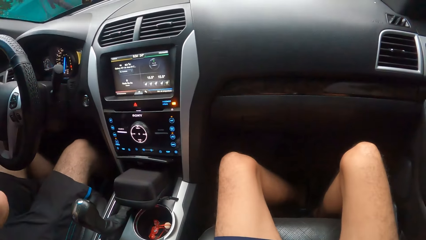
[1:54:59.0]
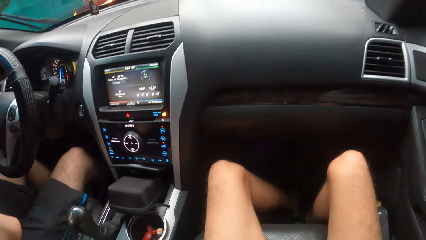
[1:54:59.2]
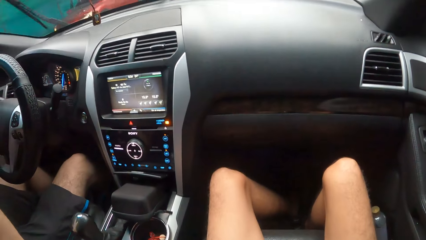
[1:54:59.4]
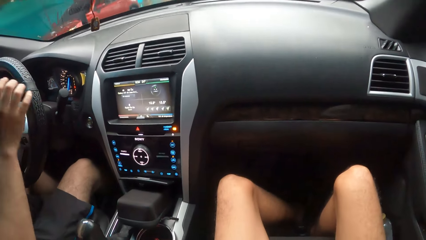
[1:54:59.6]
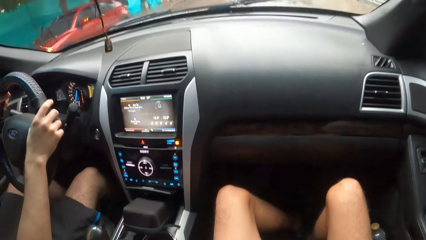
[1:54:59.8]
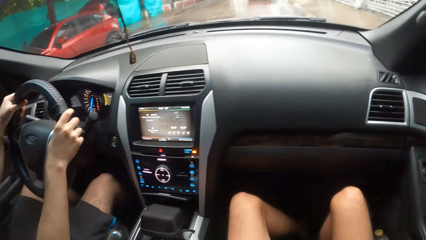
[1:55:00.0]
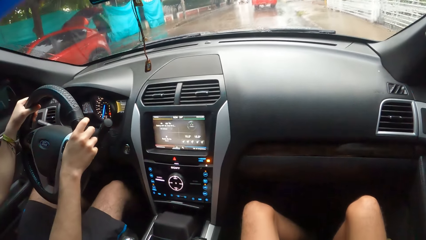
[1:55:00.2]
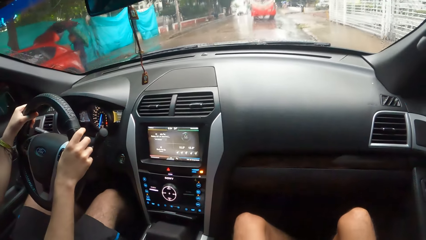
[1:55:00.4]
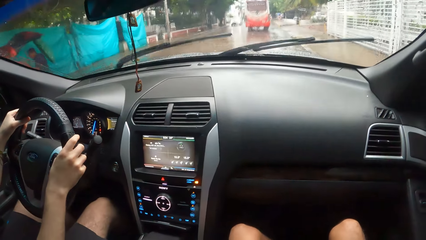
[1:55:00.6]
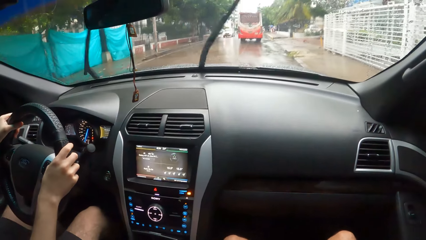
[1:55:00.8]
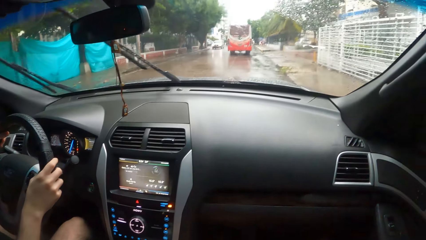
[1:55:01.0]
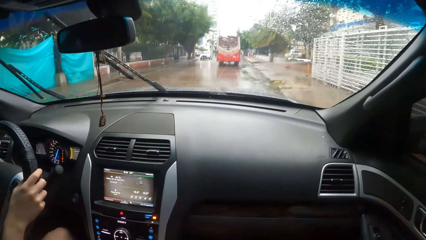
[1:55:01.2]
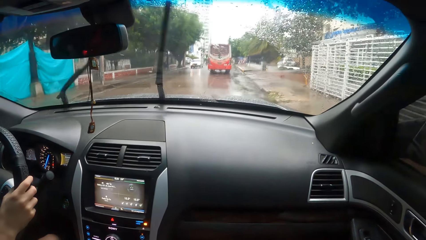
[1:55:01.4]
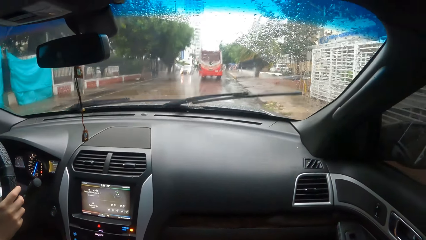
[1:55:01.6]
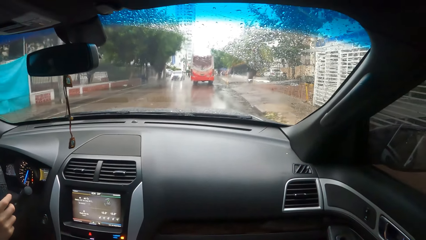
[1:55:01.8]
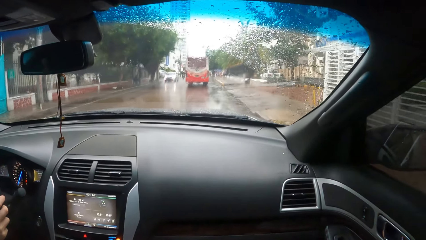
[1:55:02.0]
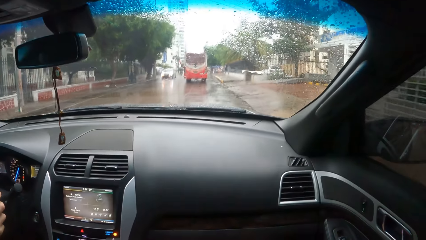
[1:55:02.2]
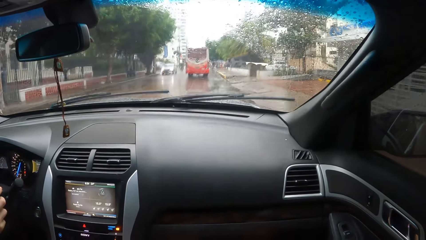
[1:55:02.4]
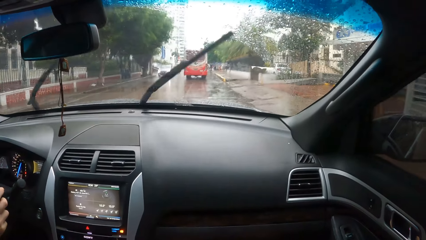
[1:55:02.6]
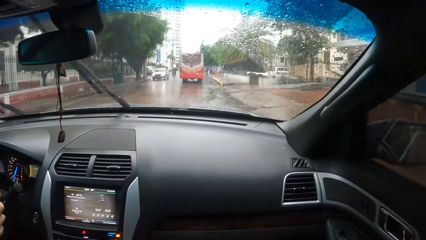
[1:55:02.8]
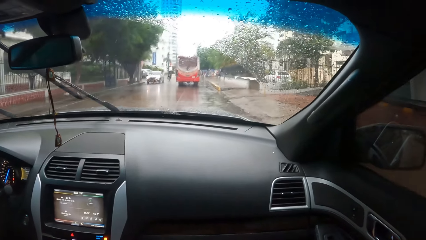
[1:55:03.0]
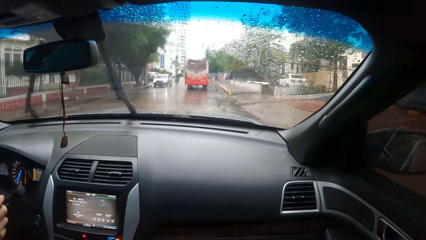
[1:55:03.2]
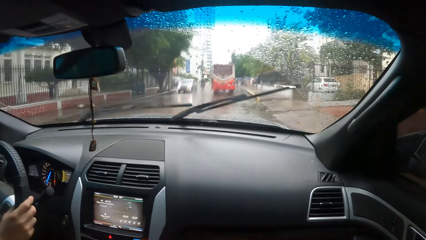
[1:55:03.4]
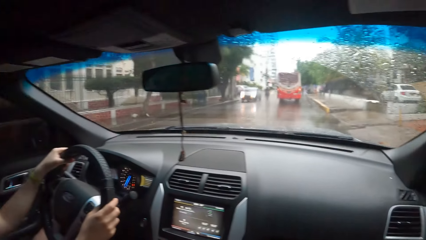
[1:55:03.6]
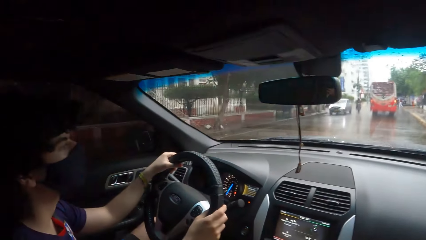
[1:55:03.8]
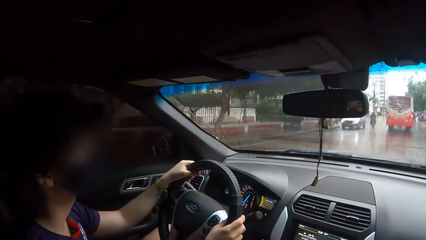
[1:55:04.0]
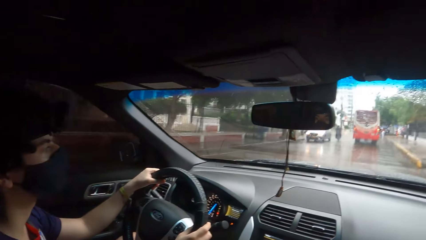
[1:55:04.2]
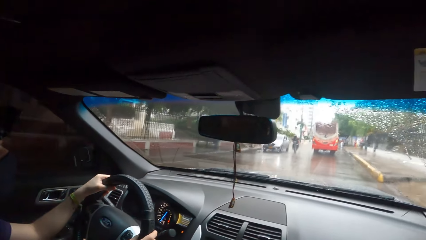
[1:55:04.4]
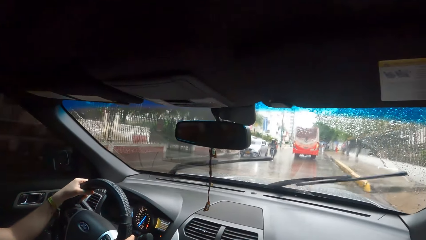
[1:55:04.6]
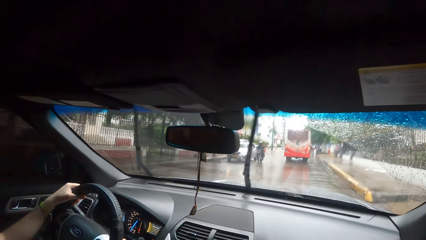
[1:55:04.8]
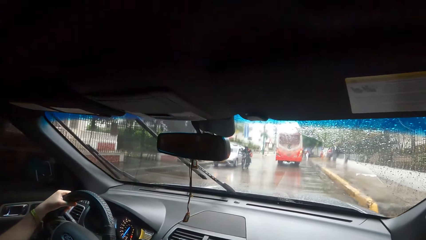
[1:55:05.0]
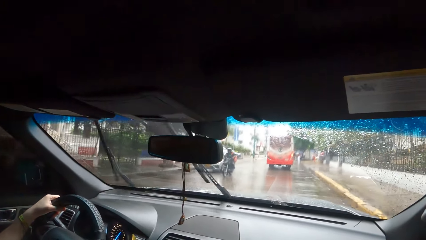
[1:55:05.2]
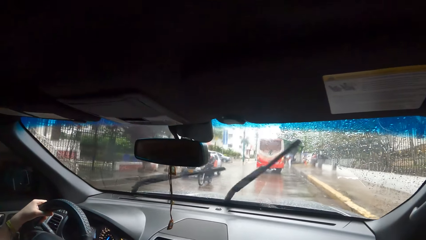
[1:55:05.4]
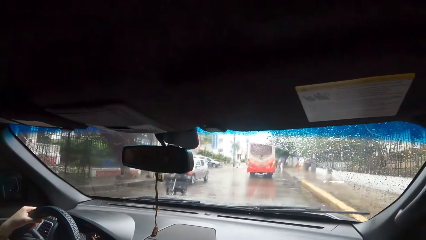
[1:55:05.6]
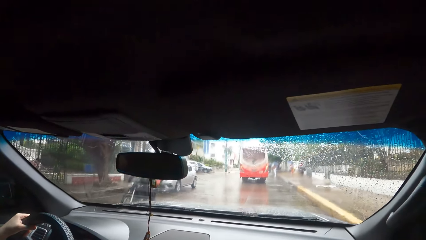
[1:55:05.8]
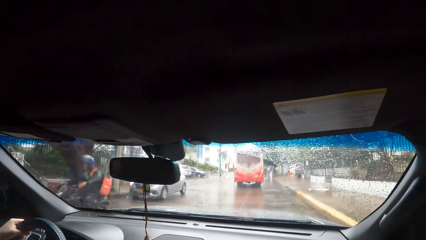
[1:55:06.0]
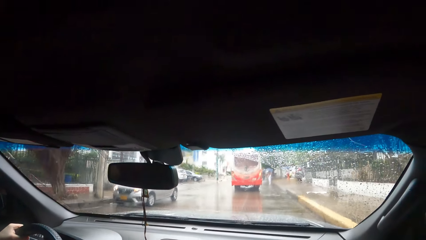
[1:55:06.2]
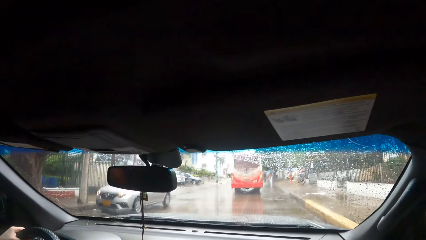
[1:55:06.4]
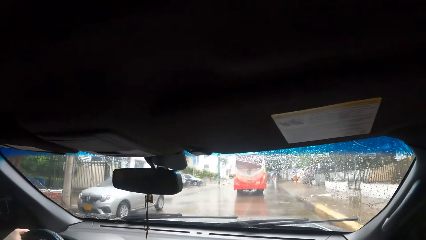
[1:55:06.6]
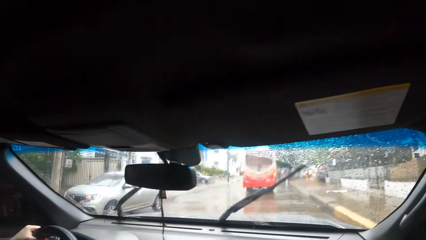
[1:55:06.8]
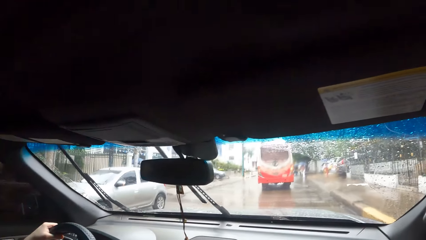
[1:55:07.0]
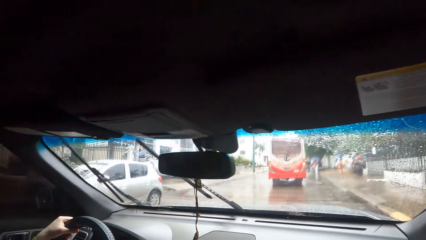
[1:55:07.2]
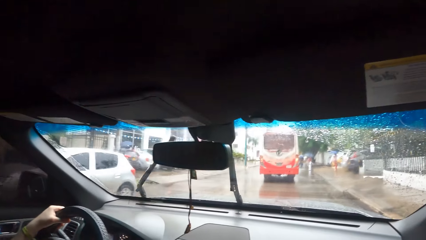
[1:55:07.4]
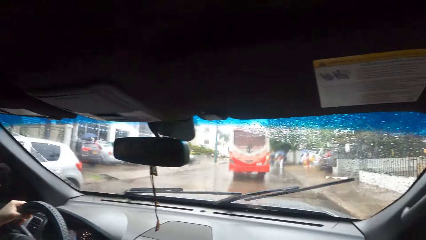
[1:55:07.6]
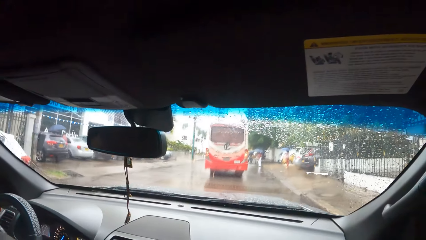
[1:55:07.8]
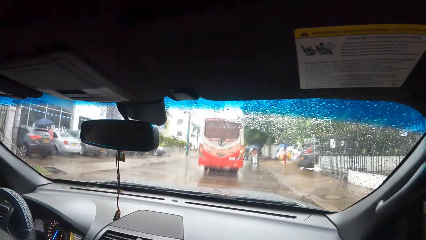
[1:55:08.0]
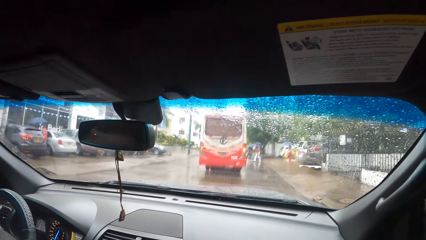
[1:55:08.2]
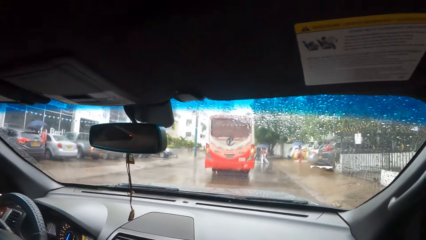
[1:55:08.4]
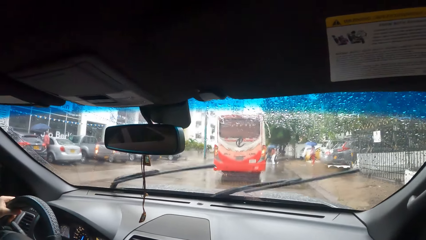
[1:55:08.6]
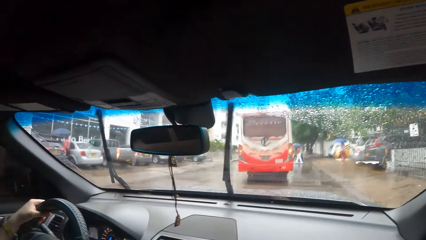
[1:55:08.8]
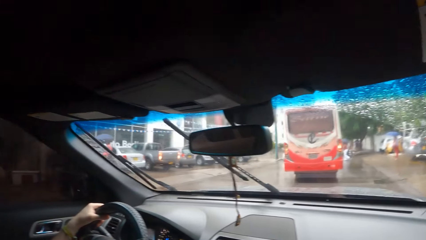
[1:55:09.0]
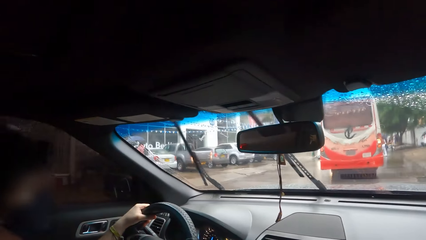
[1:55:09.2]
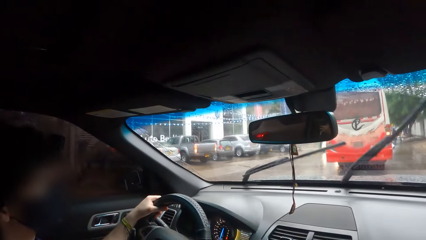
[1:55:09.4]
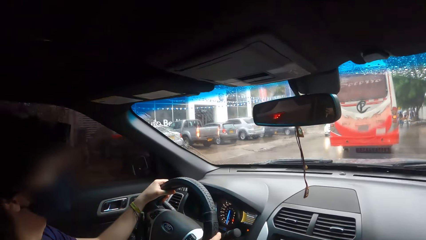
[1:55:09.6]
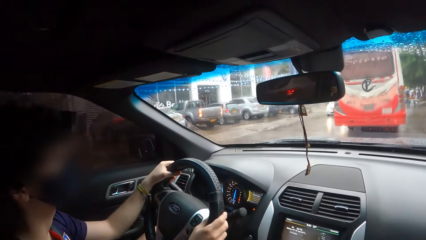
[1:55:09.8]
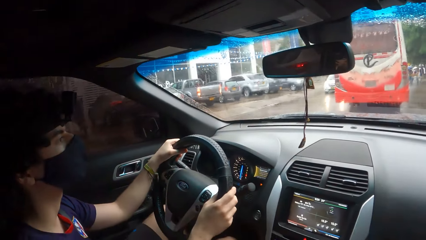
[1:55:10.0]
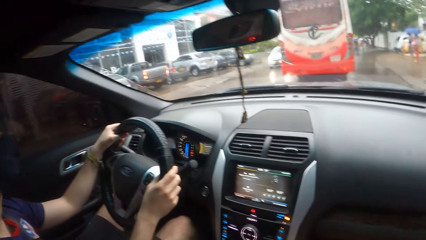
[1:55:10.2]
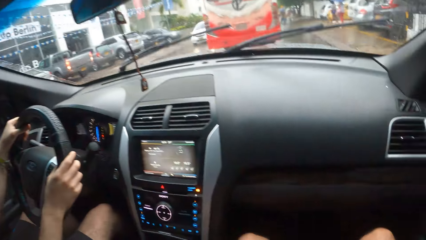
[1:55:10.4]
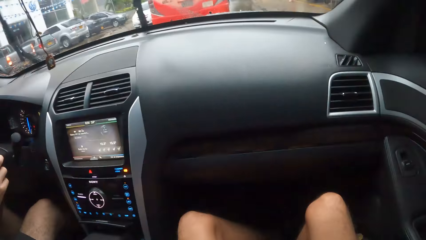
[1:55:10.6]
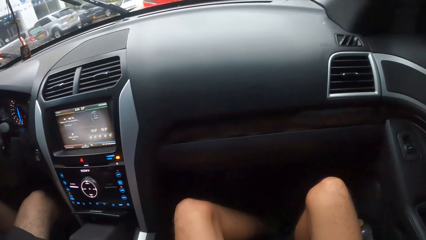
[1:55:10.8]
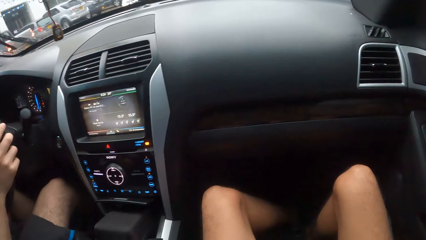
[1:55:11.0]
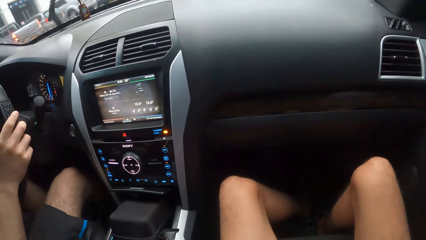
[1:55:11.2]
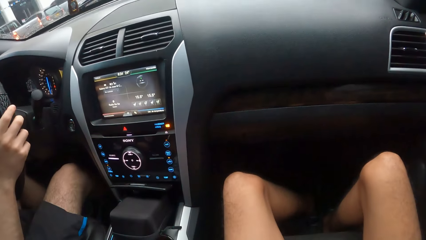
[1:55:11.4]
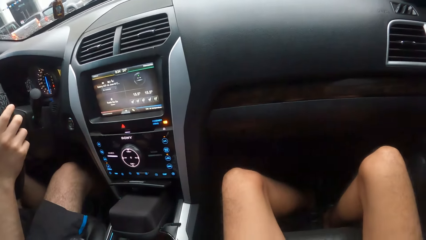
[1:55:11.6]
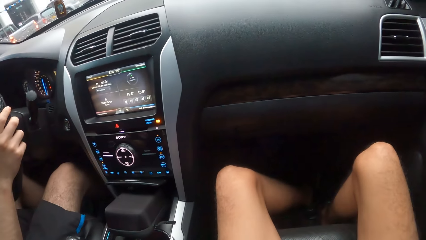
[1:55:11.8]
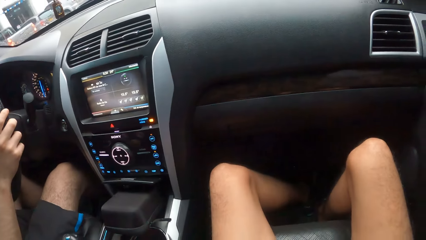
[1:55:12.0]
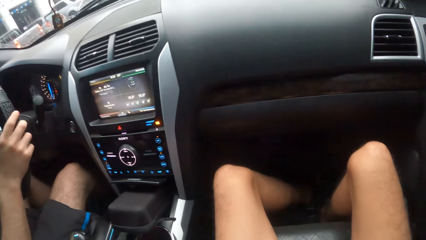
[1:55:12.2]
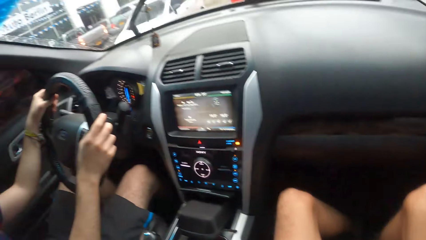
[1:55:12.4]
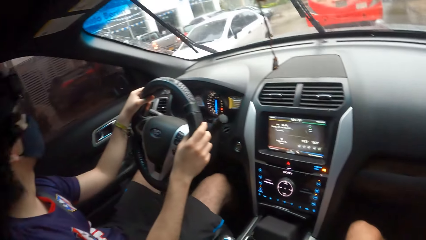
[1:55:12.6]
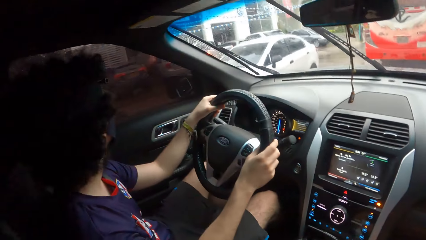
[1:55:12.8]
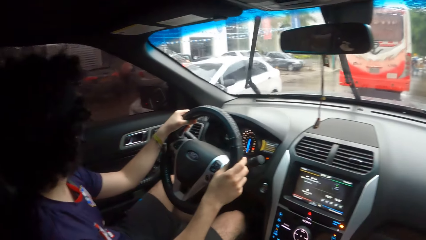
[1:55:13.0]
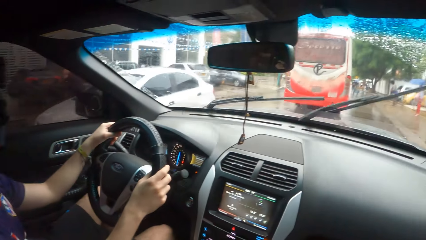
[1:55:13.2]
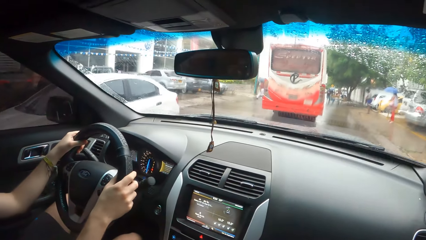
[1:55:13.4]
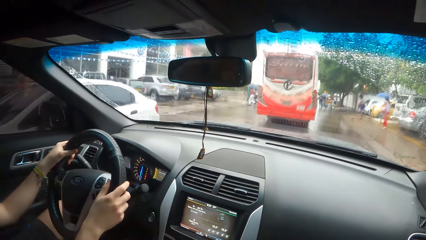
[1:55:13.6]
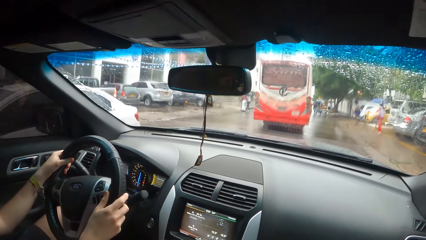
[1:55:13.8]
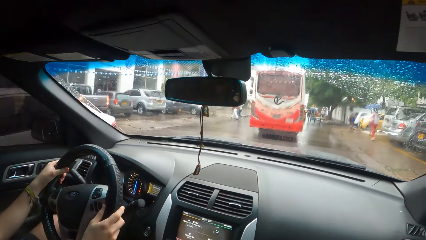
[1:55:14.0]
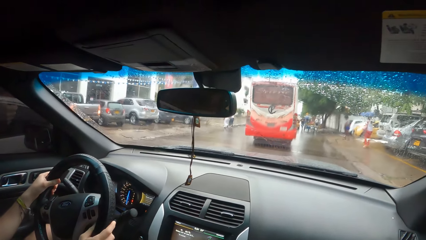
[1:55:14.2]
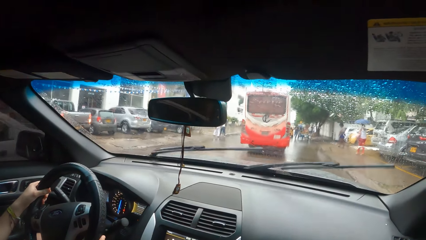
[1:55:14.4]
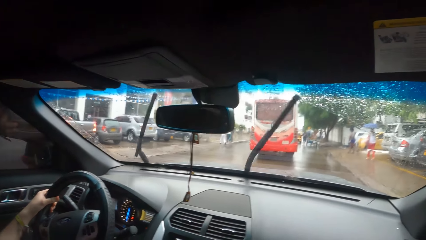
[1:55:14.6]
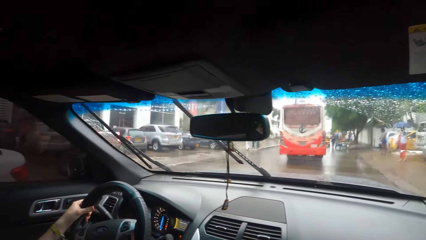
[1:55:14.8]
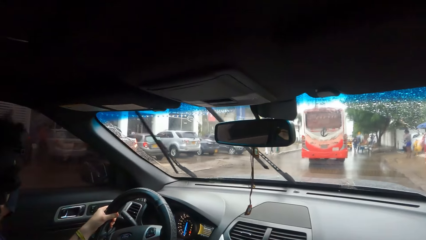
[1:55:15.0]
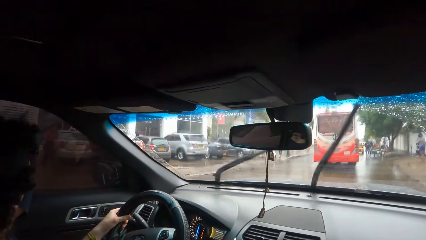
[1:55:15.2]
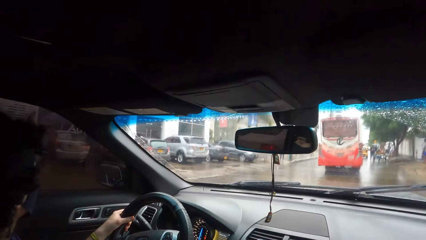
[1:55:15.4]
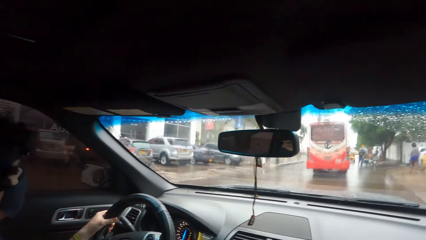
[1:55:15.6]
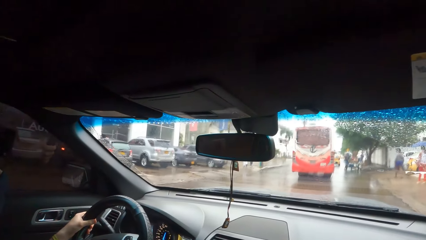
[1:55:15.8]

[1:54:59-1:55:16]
The camera wearer looks around. A person drives a car on the road. The camera wearer interacts with the person. They look at the person. They look around. They interact with the person. They look around. The person holds the steering wheel. The camera wearer looks around.
